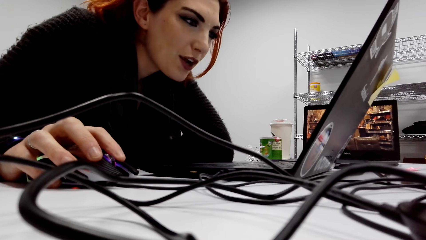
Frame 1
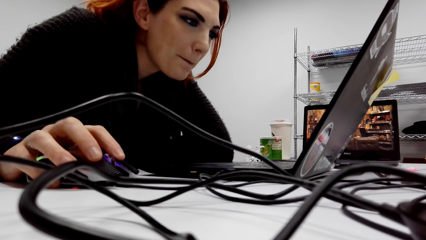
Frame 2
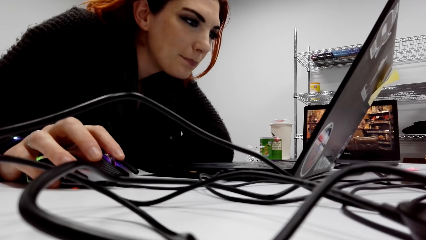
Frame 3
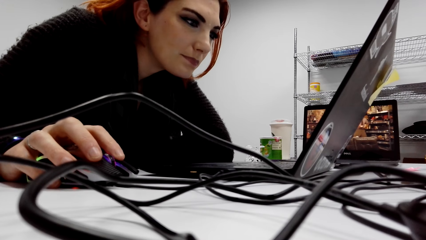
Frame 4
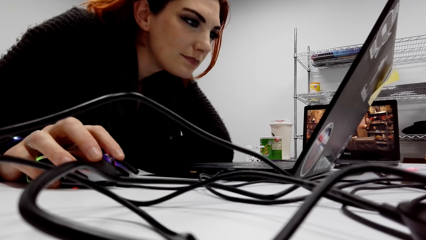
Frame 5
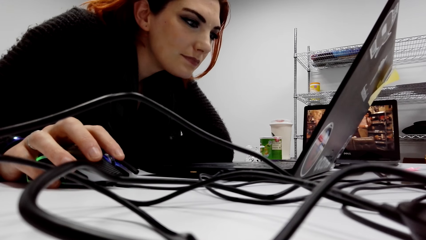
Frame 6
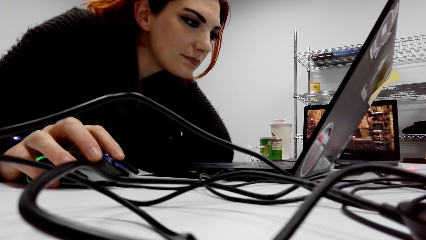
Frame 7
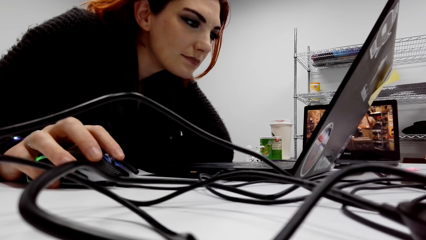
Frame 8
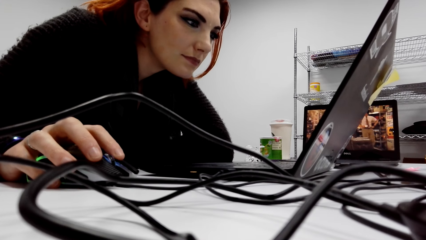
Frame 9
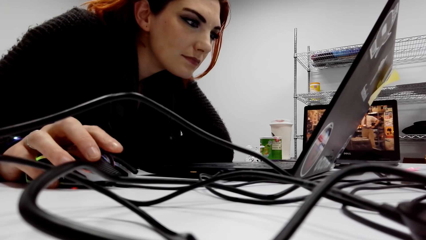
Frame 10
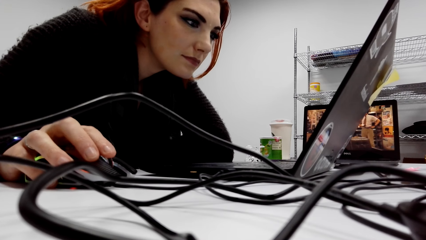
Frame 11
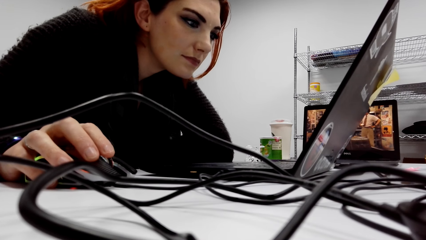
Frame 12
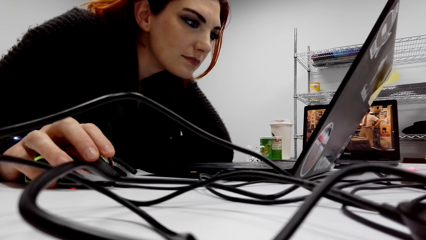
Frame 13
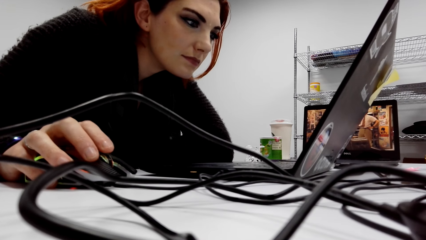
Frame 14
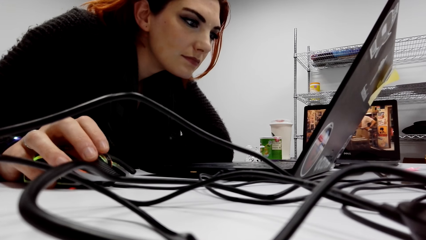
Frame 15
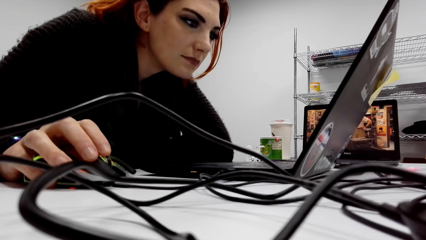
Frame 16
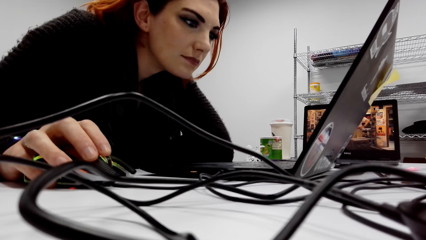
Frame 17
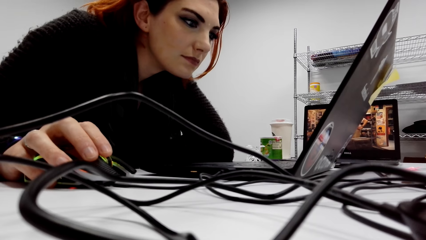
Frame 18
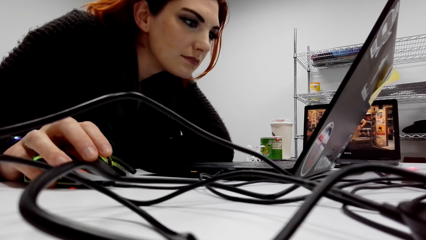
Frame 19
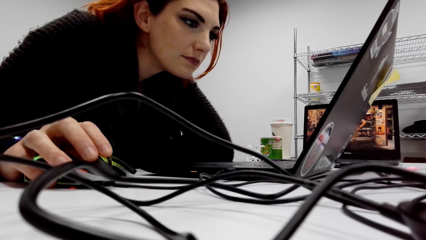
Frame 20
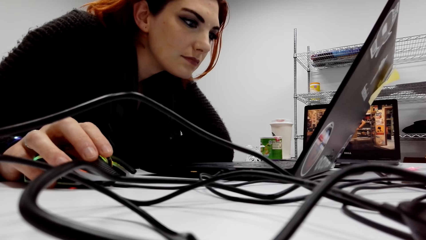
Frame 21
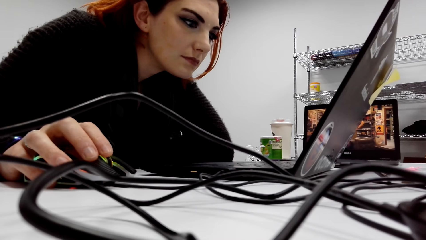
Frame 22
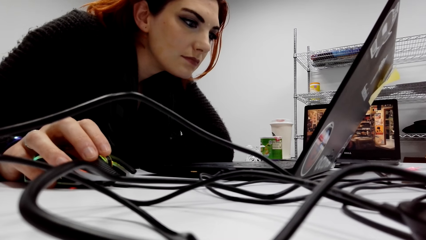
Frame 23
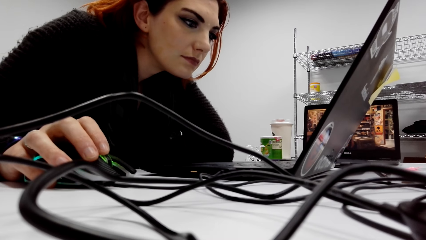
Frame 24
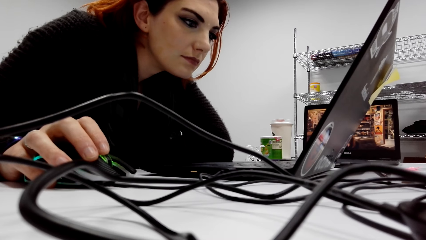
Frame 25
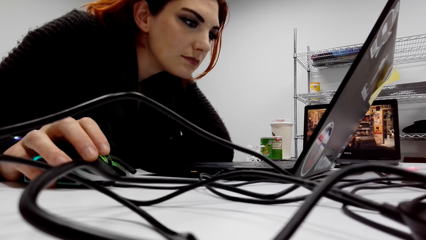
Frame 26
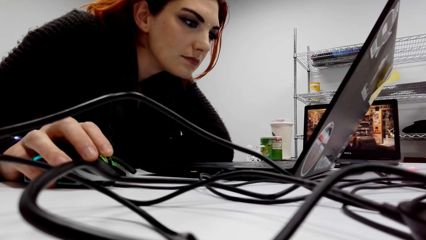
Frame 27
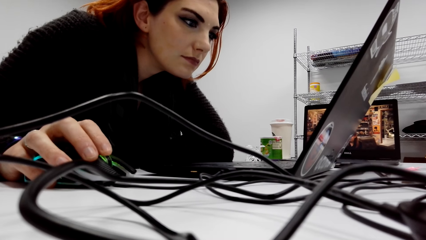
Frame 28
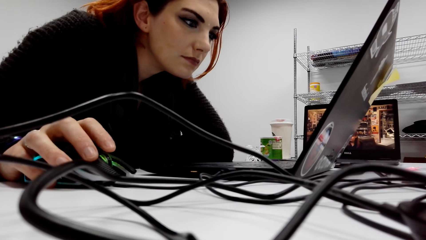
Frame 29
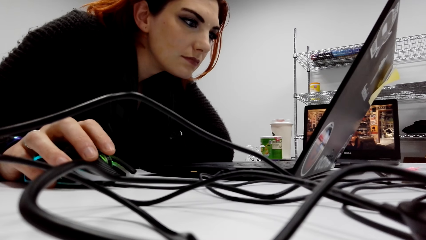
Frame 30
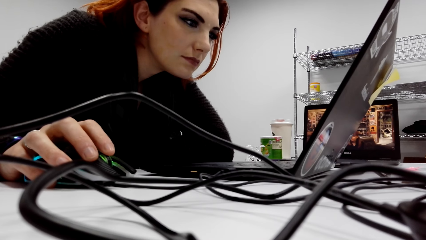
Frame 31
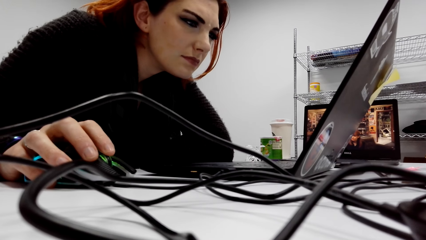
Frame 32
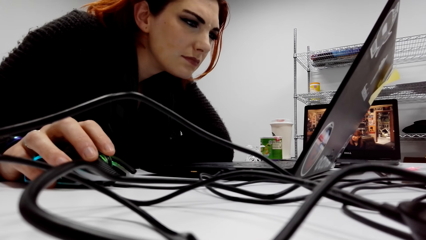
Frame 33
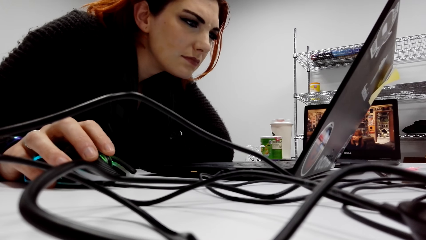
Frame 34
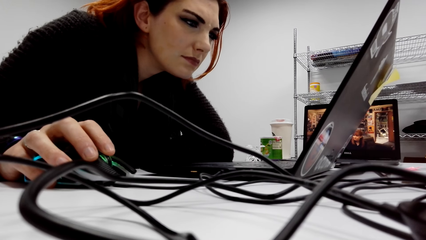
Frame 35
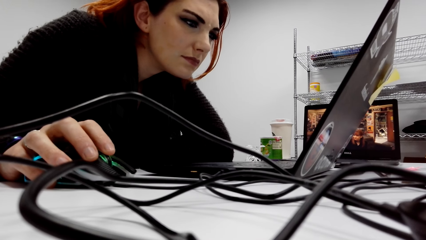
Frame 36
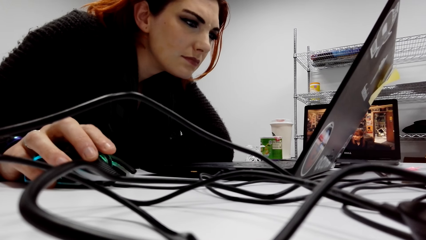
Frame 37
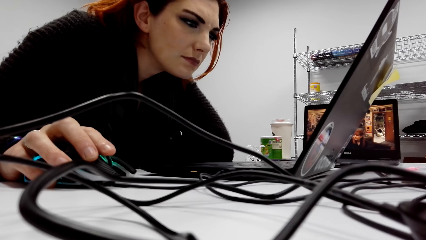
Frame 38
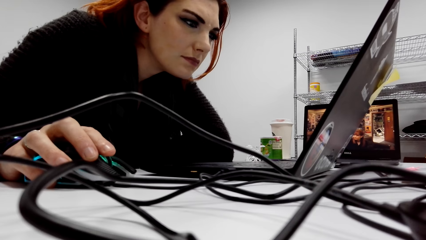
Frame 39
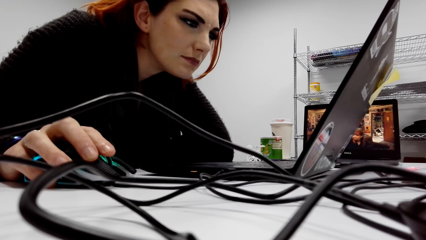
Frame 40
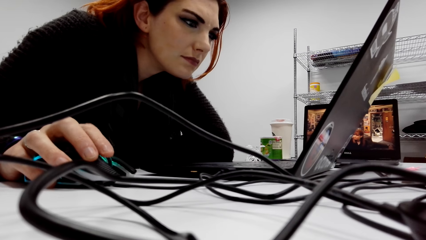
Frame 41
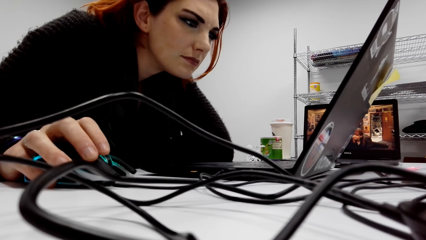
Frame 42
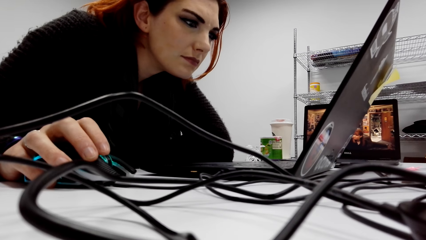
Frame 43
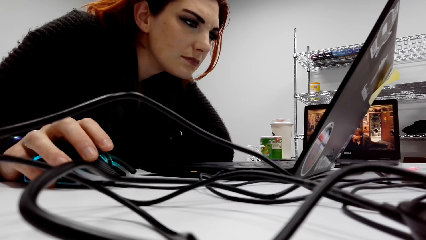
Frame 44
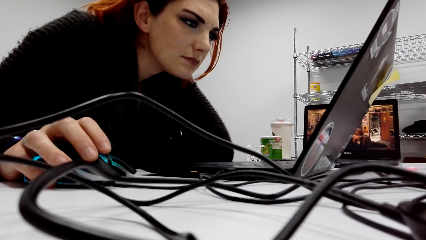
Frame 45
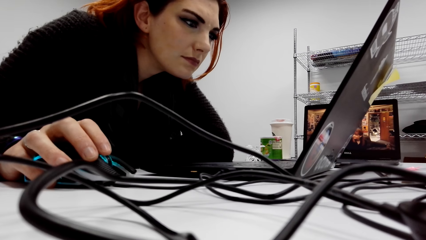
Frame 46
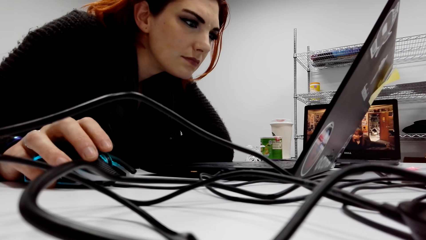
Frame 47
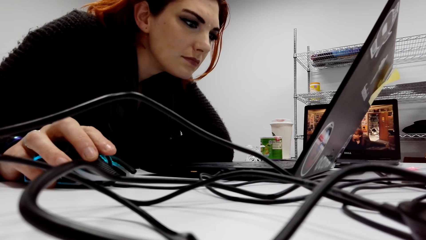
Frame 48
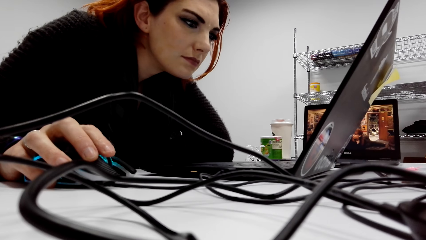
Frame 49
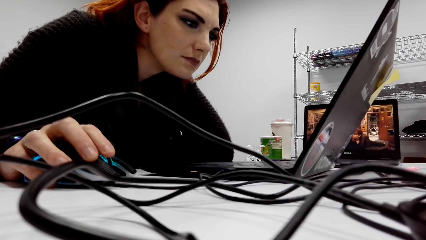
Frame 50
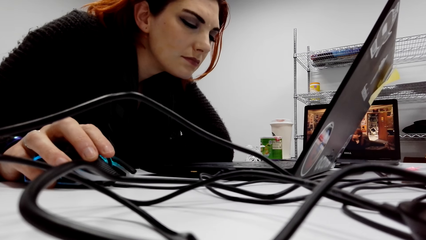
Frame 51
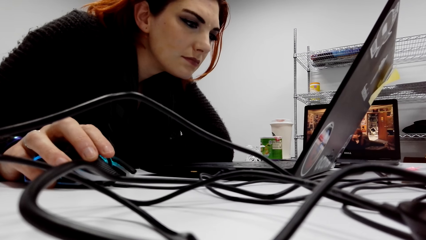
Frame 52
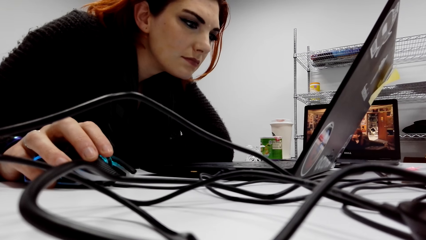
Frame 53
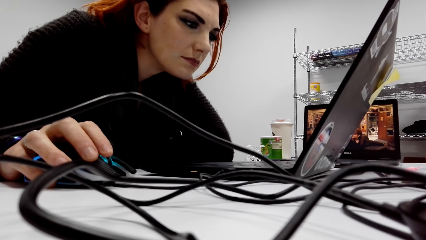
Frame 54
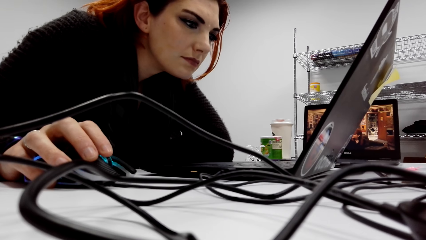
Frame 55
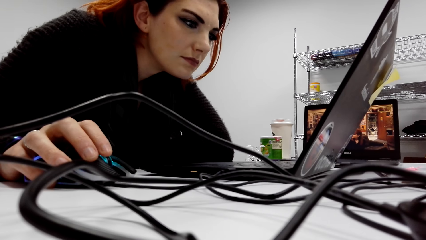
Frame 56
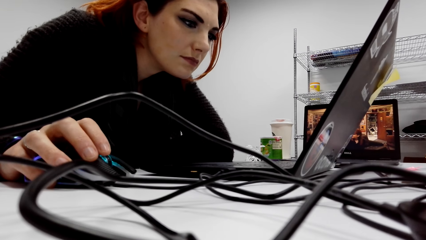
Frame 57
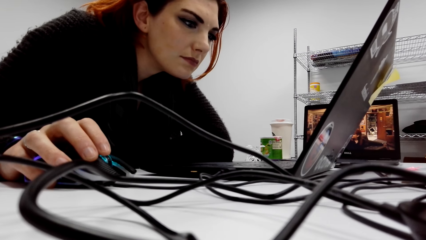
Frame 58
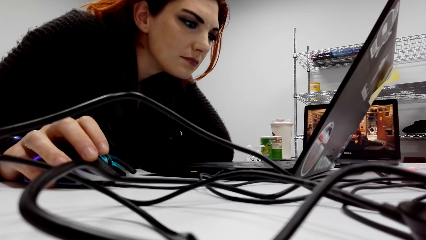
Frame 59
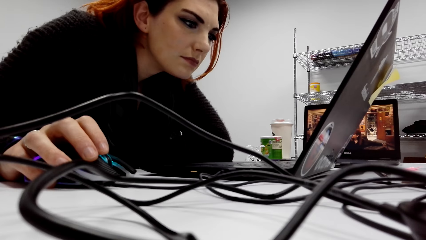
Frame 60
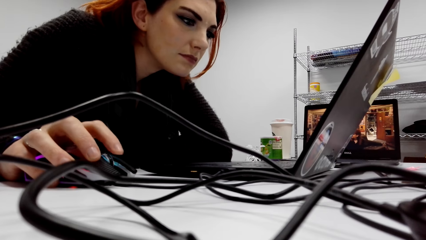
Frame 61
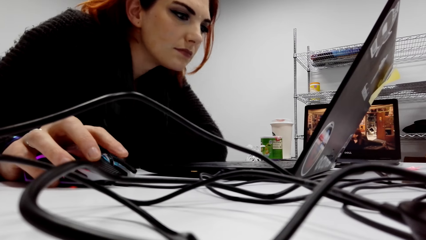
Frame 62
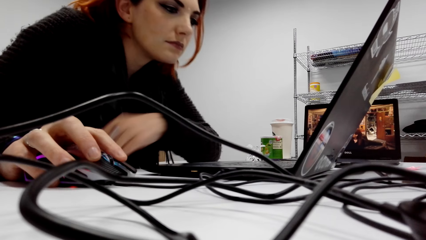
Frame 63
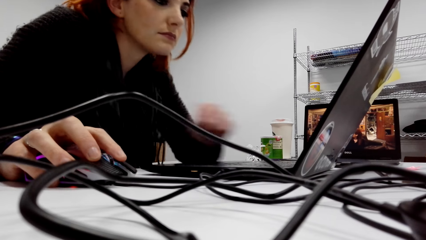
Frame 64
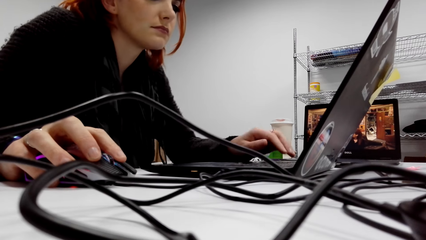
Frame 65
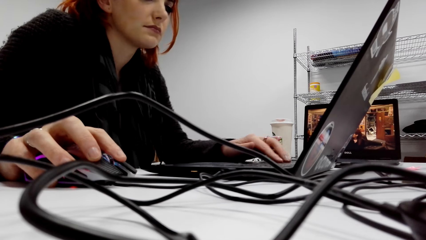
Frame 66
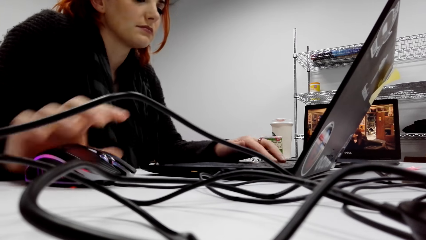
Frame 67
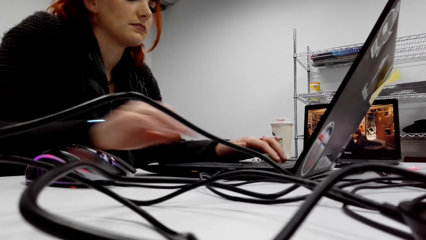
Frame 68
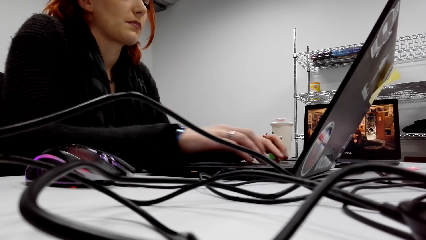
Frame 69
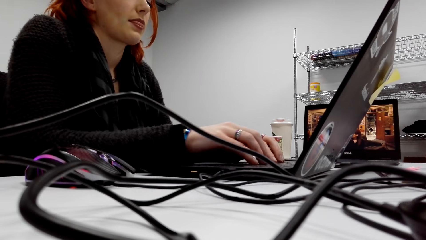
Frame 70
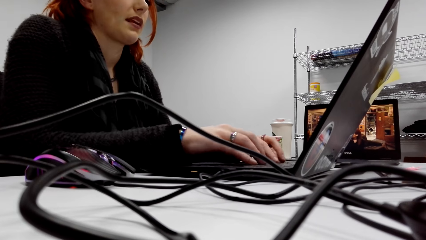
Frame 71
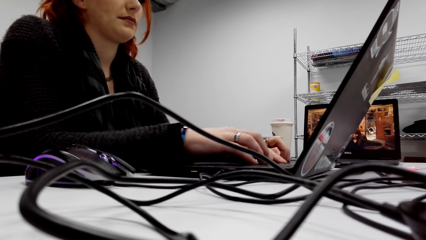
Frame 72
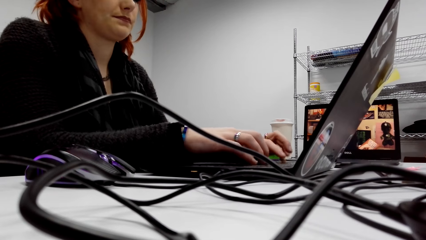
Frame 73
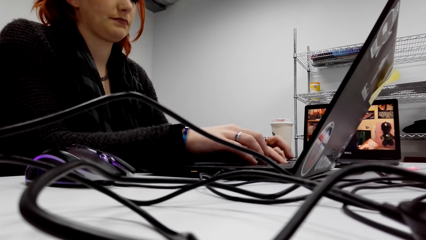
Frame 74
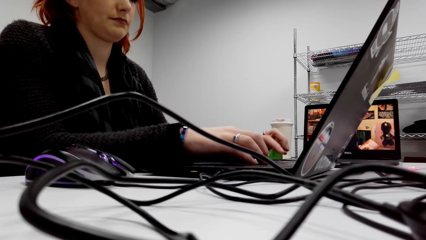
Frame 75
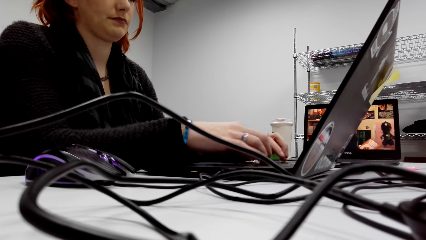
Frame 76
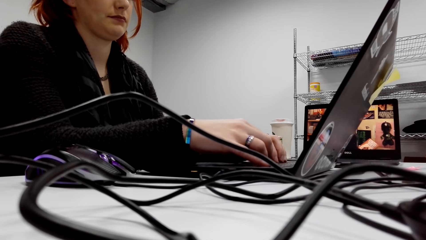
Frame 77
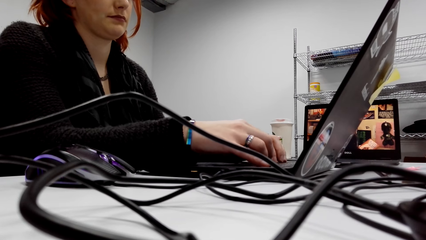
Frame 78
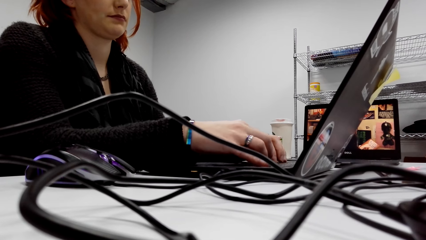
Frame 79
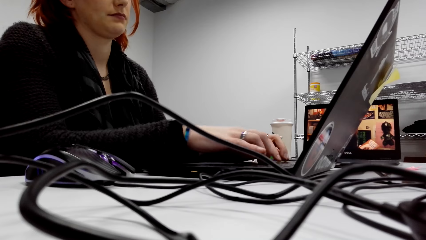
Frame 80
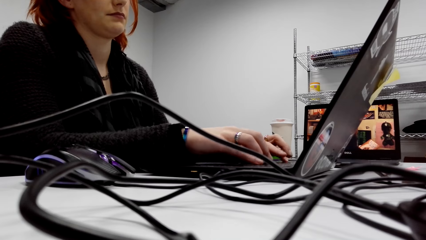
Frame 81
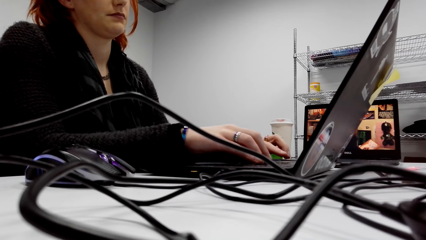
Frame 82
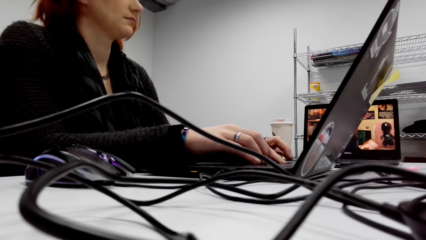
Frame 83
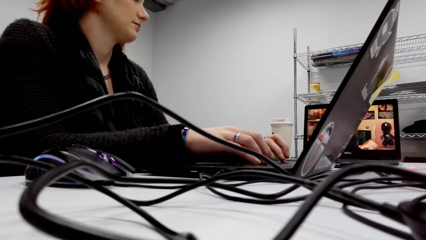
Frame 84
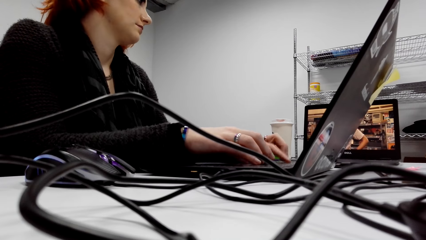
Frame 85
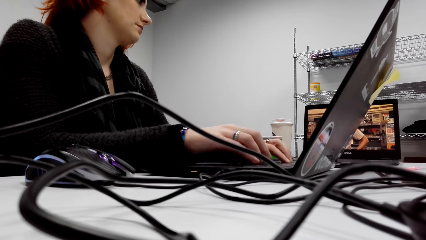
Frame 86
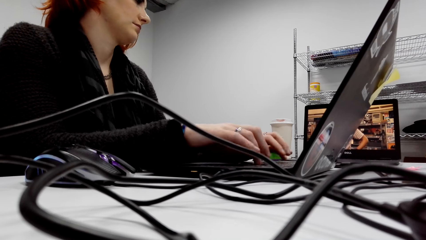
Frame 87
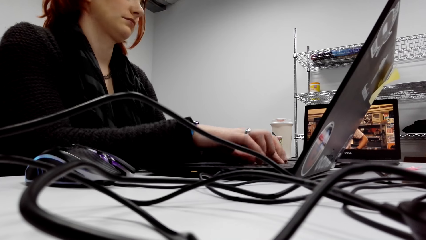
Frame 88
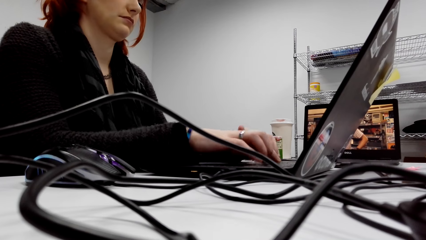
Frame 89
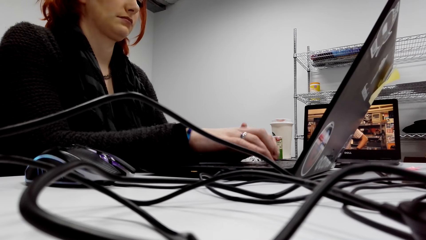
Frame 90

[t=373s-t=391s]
A lady scrolls the mouse. The lady types on the keyboard of the laptop. The camera wearer uses the laptop.
